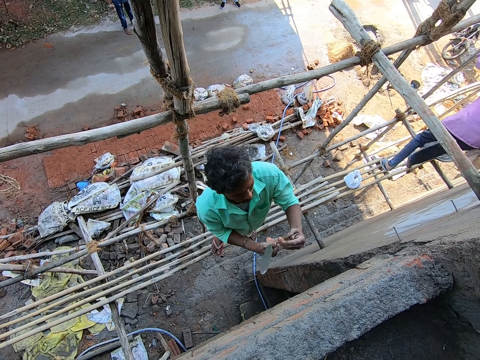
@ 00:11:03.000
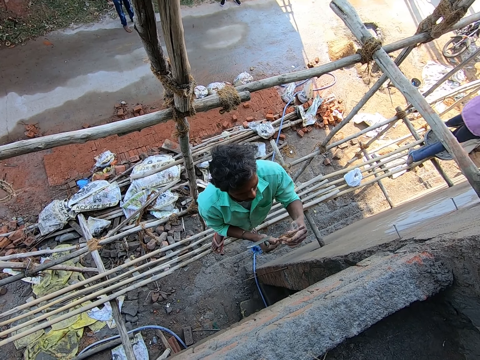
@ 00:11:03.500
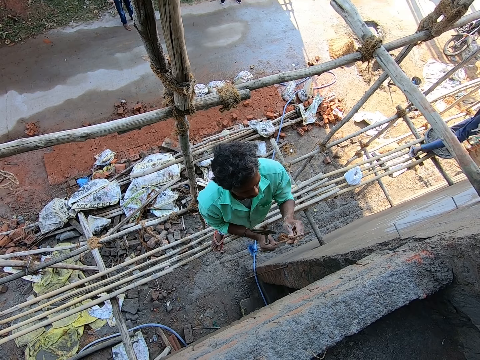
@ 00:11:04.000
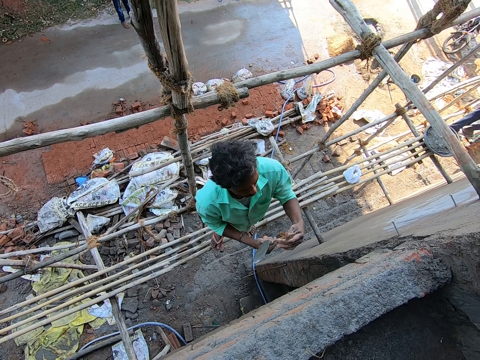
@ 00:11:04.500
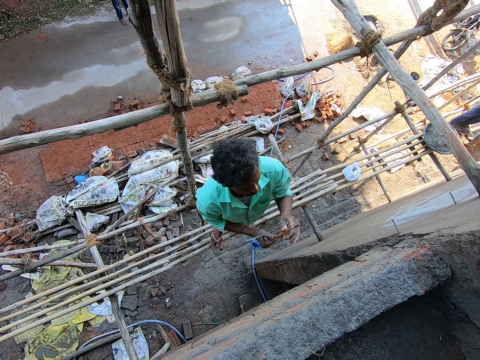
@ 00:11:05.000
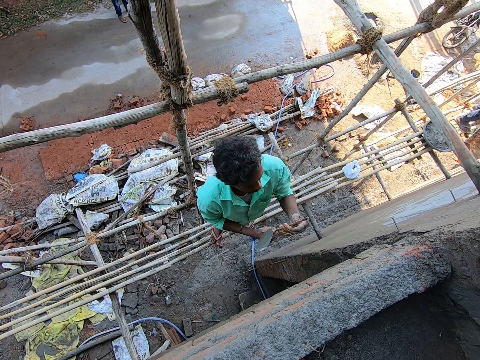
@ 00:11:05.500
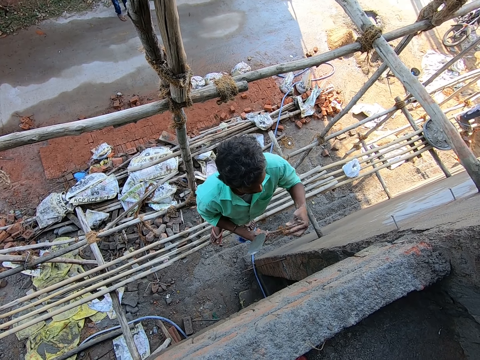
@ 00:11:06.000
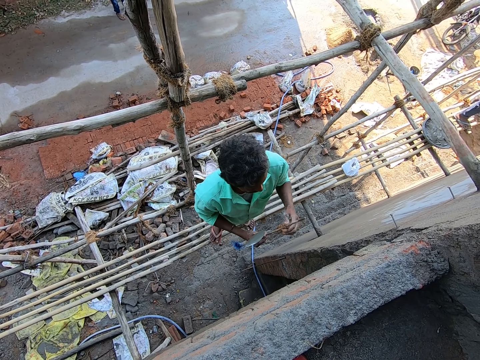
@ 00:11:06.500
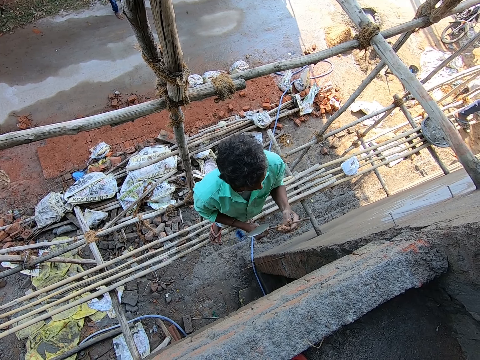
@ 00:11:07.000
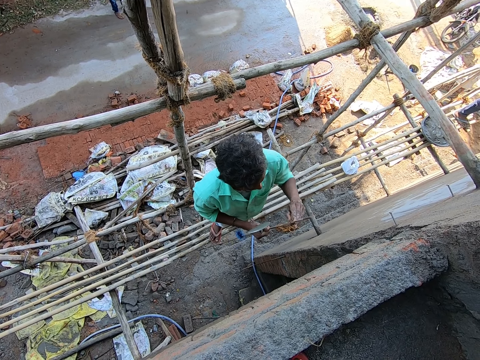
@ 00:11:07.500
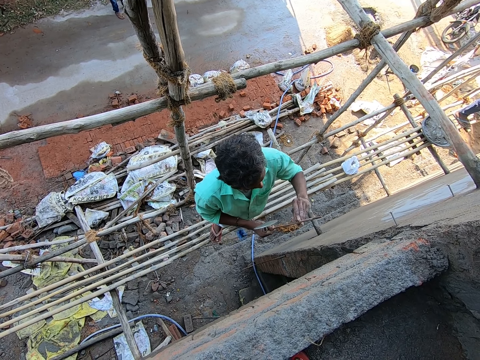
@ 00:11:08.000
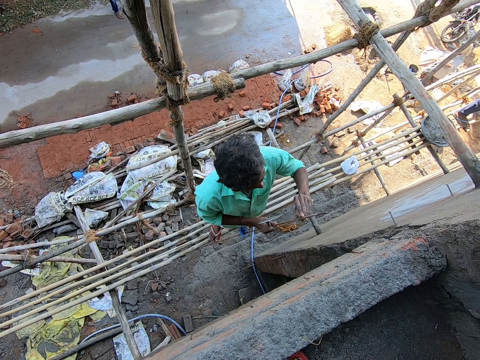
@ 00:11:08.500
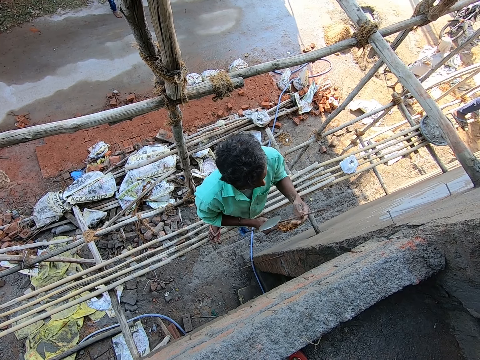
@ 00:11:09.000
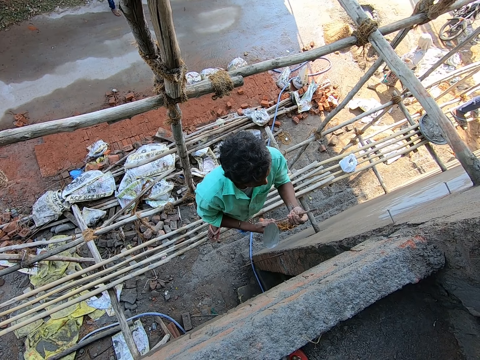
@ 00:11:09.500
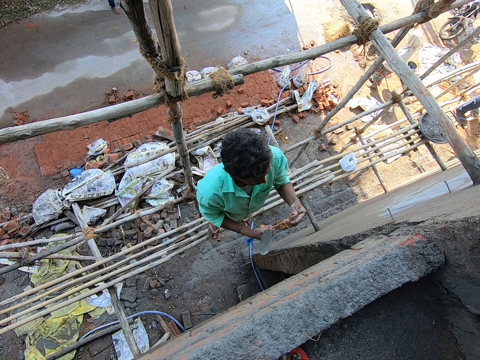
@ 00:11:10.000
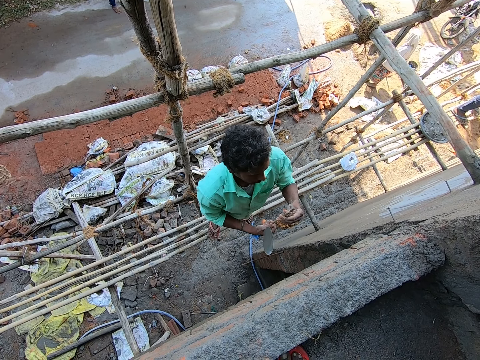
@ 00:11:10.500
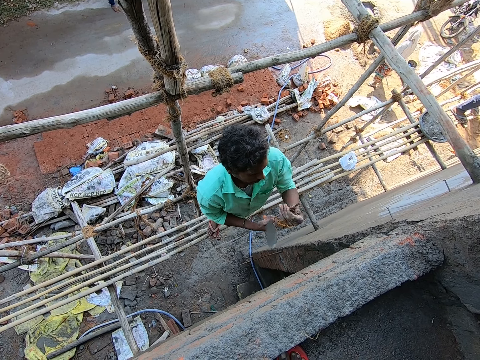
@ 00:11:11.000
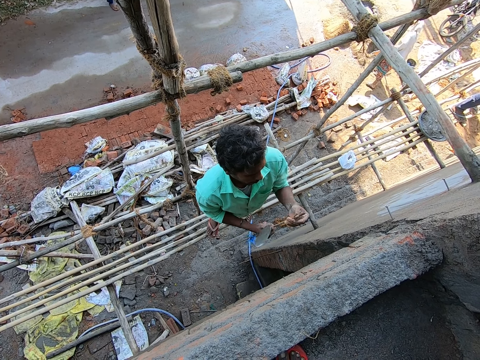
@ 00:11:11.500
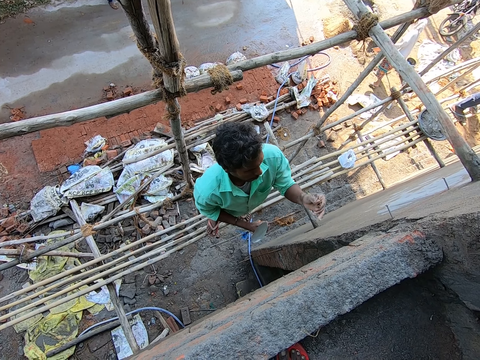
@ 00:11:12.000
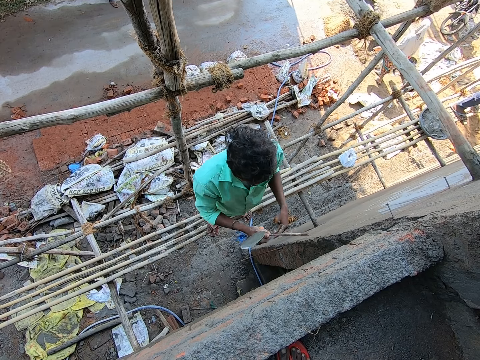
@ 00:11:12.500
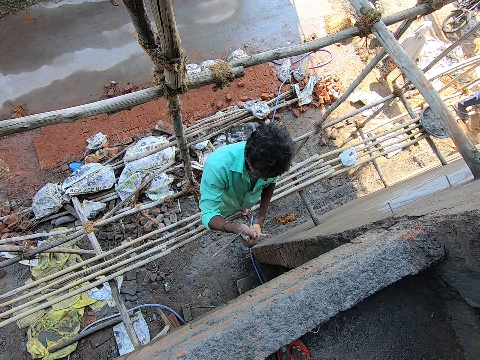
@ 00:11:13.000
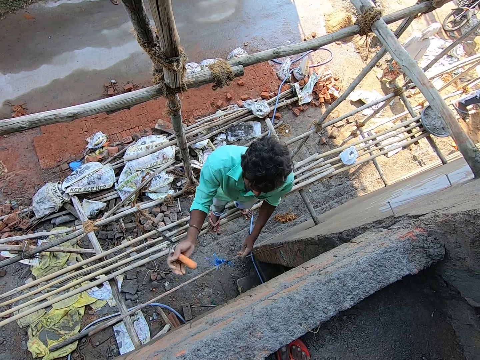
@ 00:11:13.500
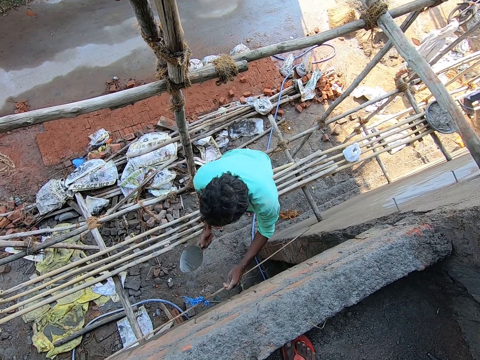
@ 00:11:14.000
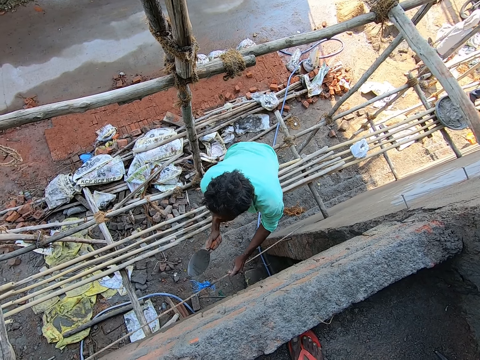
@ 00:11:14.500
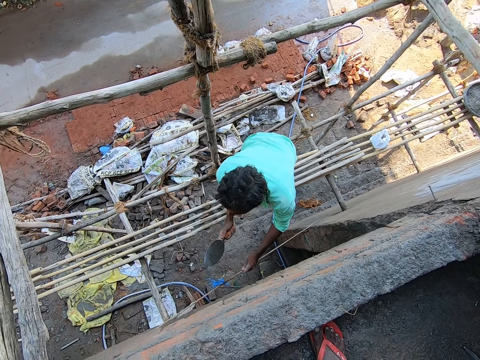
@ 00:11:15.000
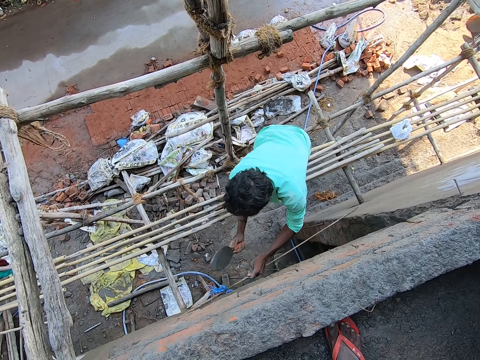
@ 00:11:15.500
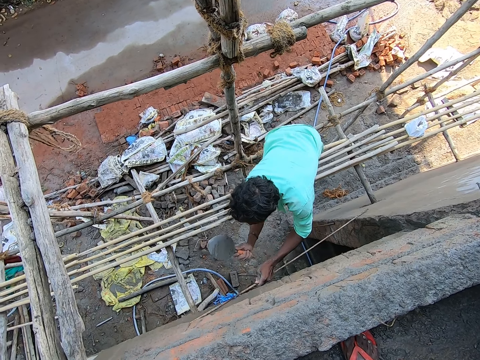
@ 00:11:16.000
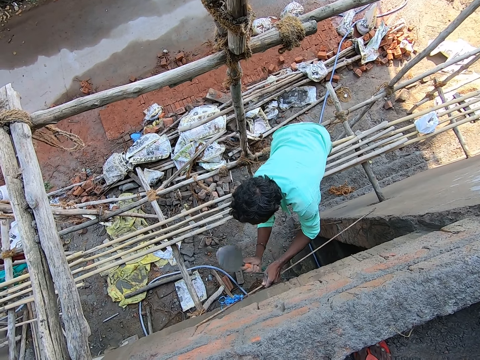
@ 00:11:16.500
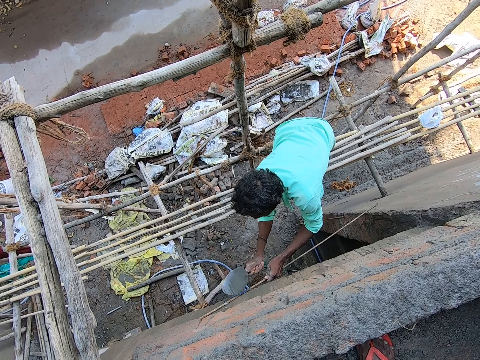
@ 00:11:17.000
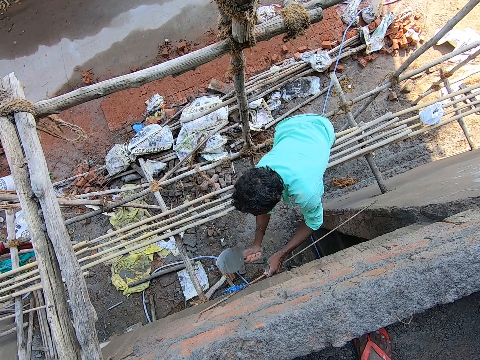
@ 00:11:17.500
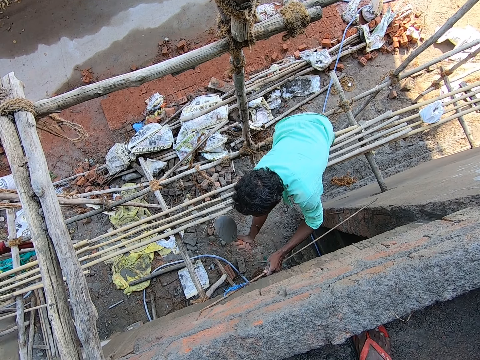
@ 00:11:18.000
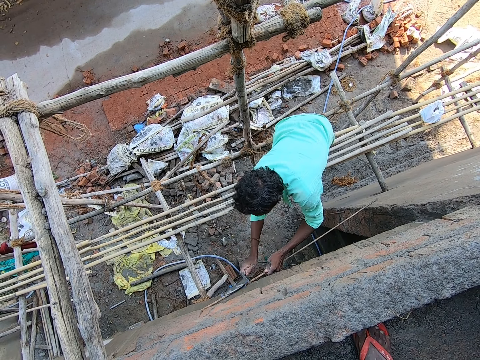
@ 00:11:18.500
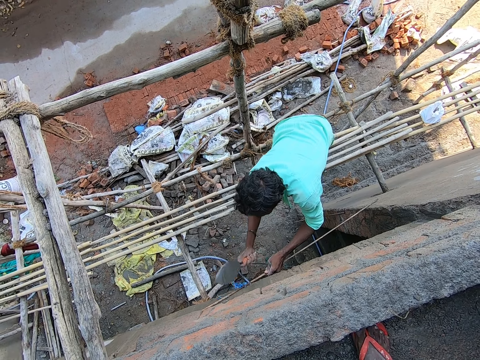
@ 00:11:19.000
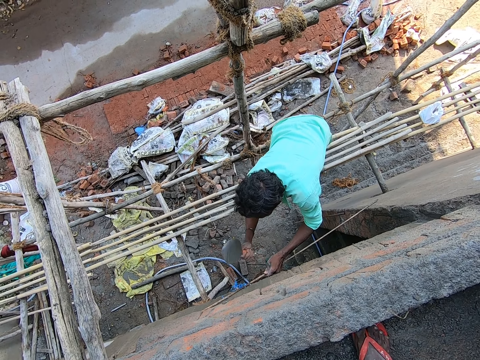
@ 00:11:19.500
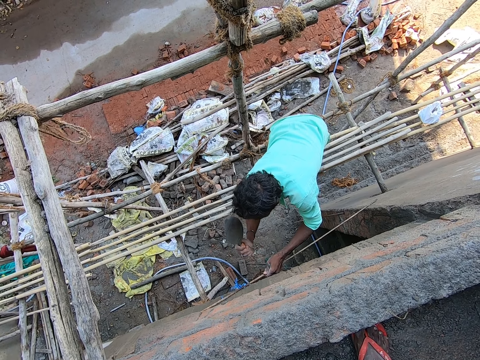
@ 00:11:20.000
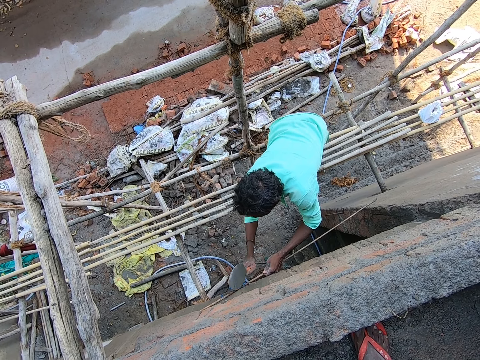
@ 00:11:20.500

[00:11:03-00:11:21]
A man walks away from the nylon. Another man hits the iron rod on the wall with the trowel in his right hand.

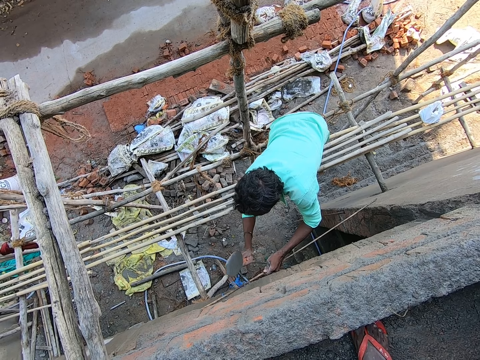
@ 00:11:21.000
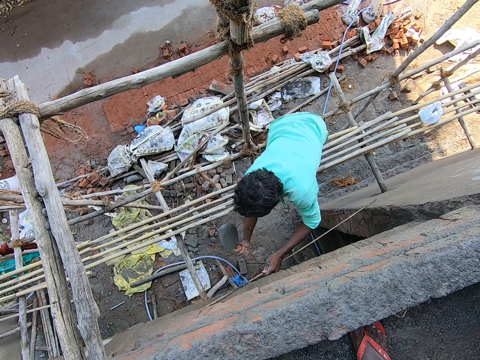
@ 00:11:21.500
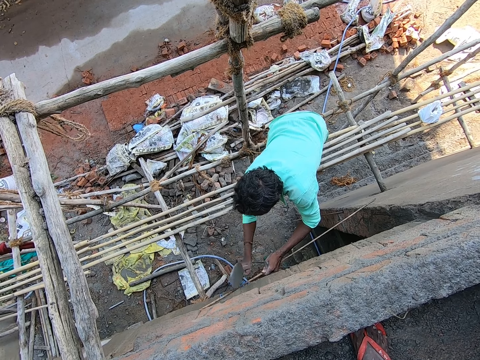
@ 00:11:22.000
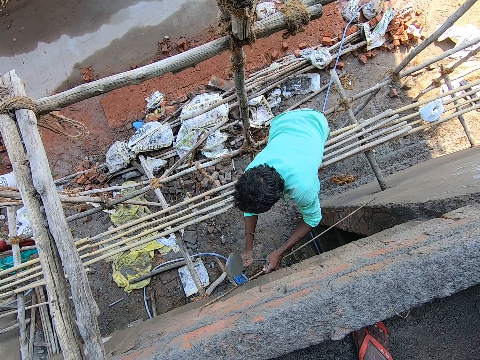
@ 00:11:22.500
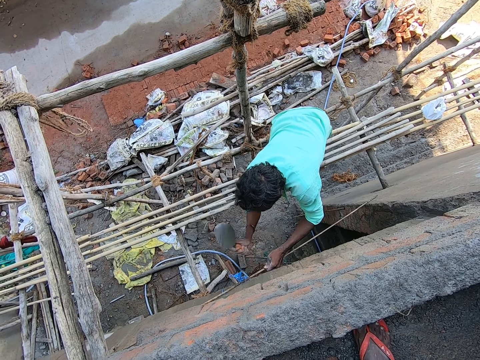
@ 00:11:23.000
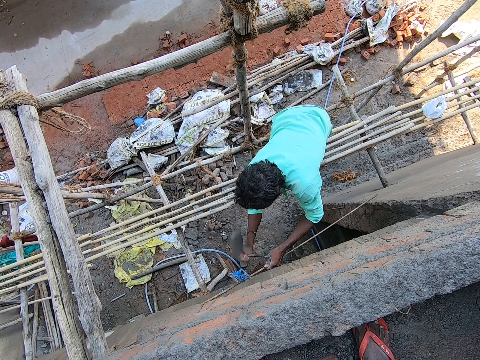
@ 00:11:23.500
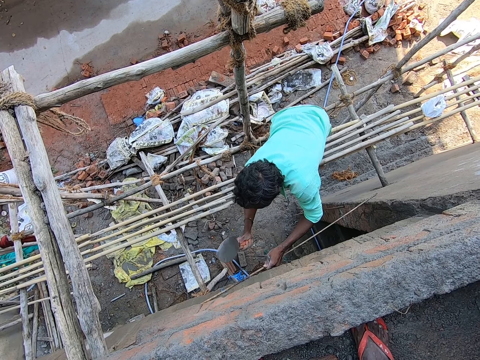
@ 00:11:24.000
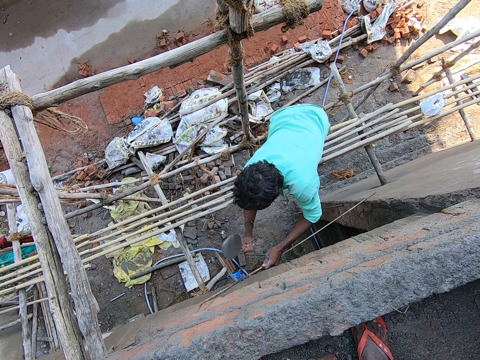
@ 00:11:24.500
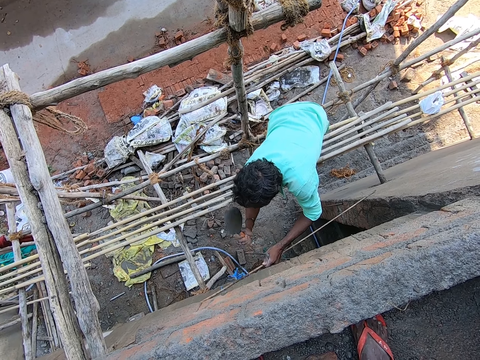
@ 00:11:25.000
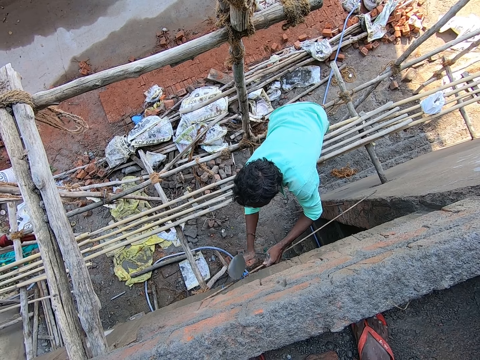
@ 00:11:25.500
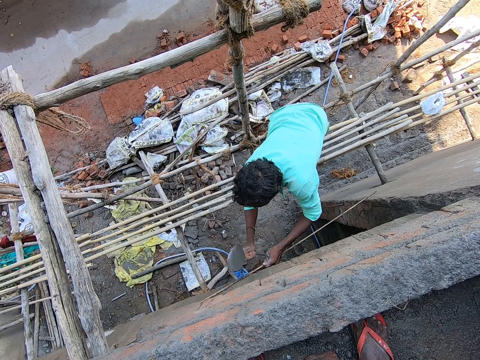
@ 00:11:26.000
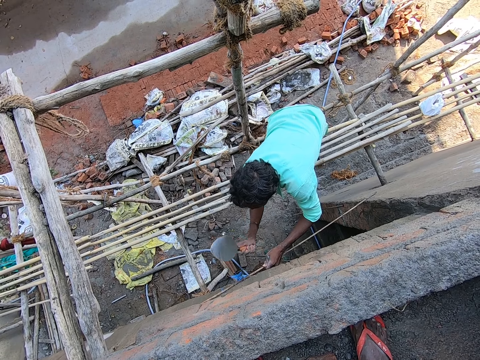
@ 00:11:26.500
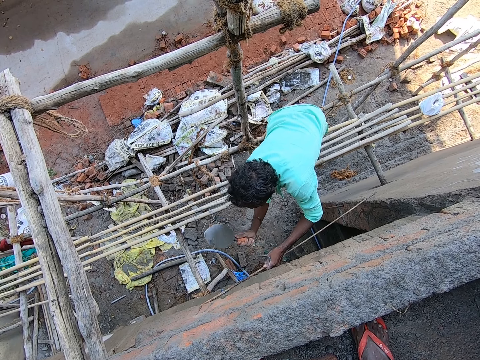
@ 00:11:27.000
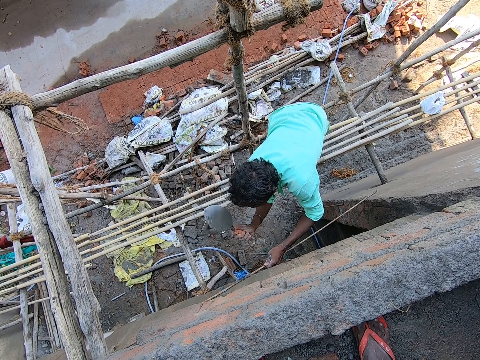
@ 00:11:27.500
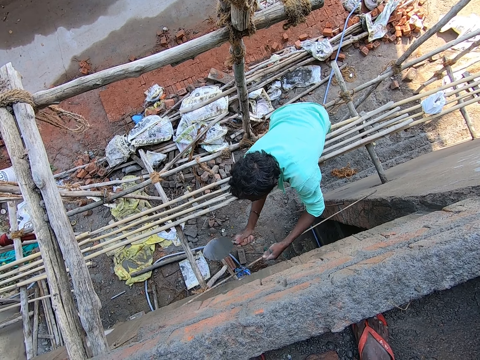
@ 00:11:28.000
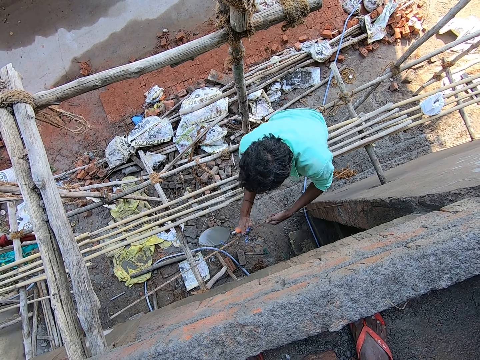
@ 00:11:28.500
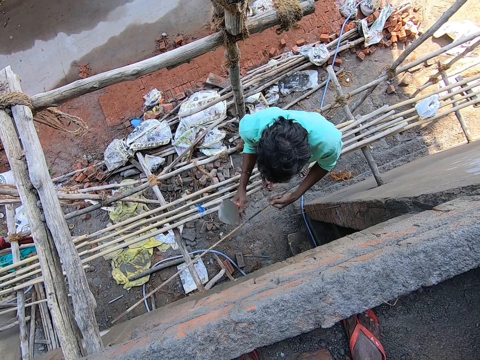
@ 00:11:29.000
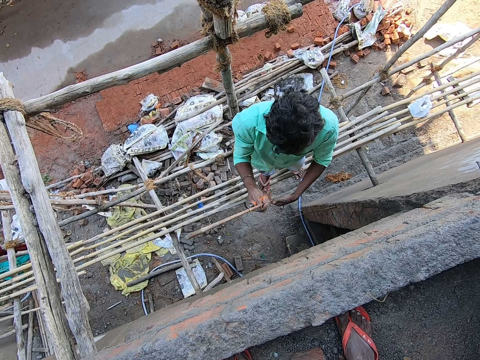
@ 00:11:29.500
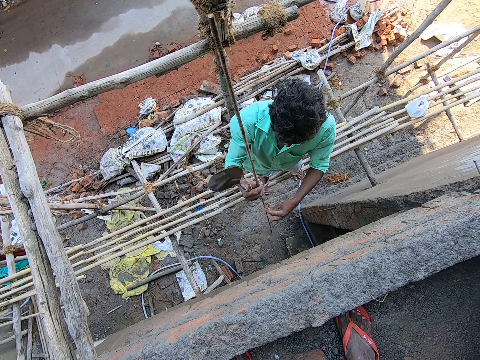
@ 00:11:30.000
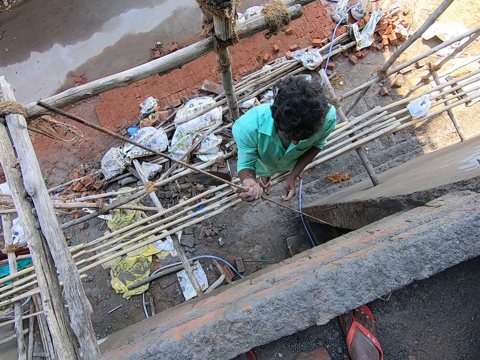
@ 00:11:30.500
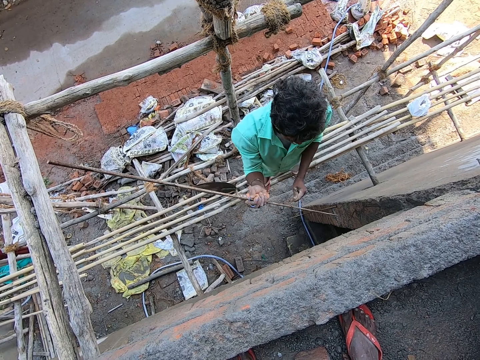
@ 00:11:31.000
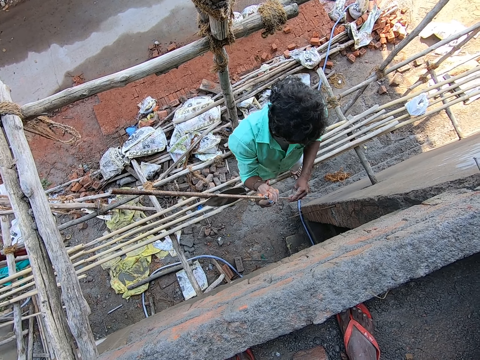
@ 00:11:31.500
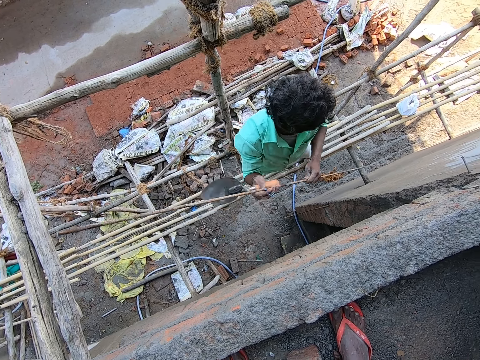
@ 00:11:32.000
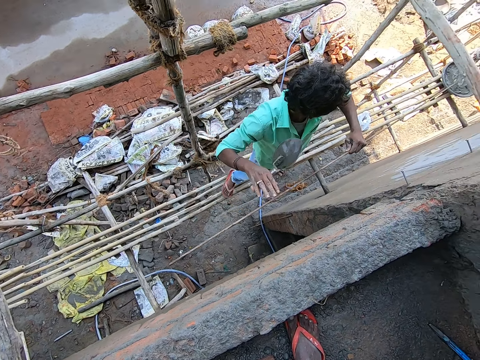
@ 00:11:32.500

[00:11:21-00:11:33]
A man adjusts the iron rod with both hands. The man adjusts the wire on the rod.
